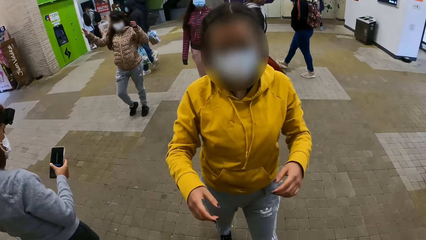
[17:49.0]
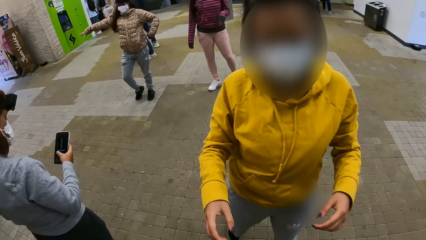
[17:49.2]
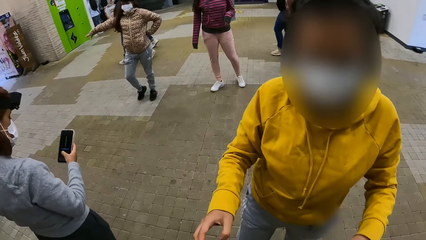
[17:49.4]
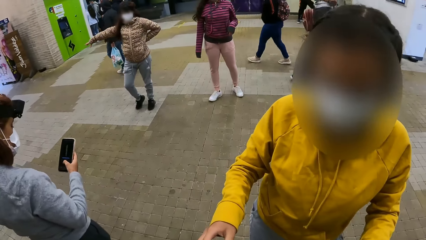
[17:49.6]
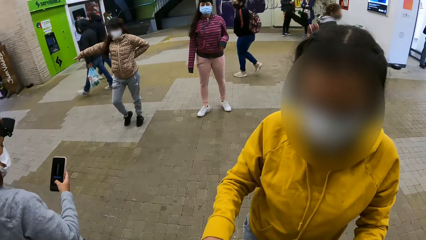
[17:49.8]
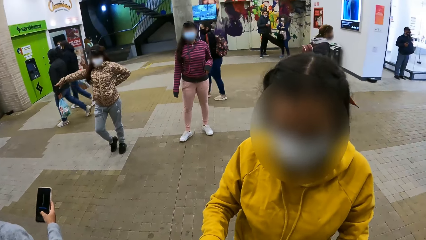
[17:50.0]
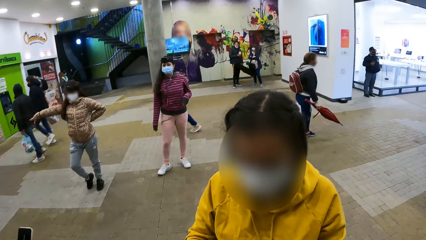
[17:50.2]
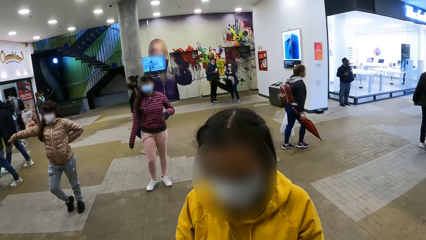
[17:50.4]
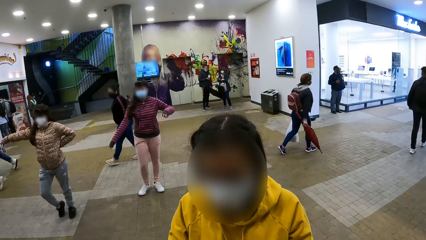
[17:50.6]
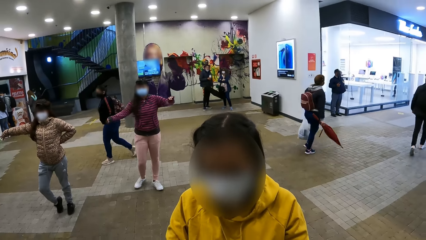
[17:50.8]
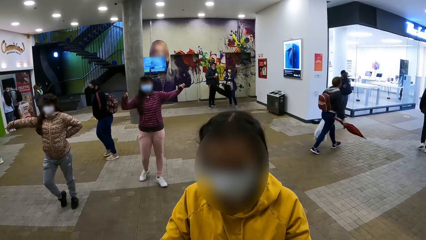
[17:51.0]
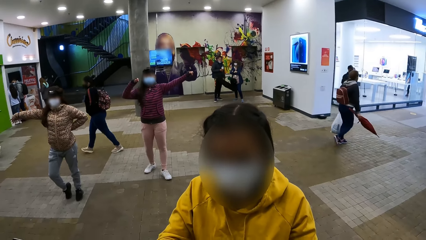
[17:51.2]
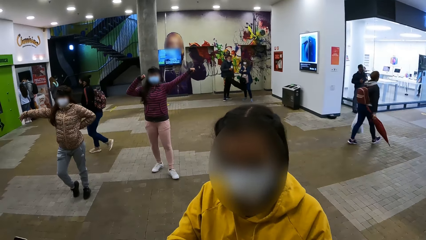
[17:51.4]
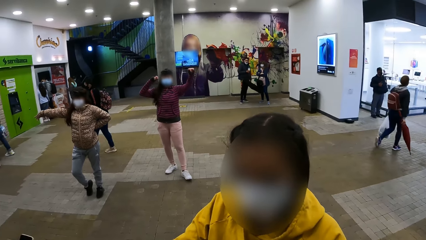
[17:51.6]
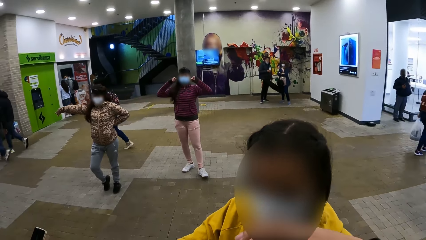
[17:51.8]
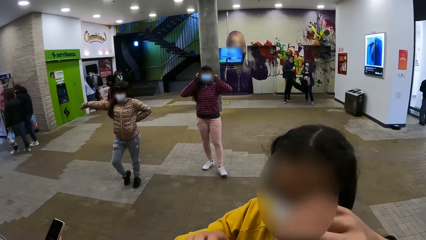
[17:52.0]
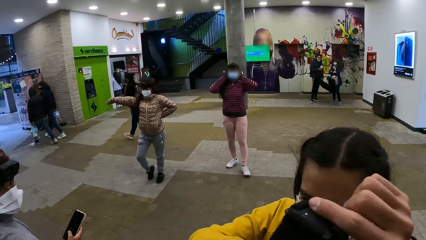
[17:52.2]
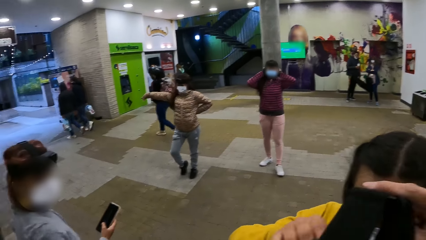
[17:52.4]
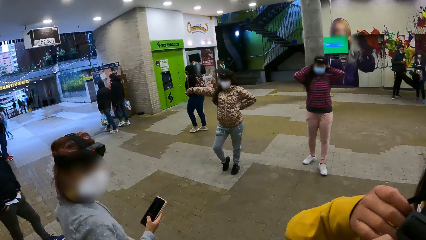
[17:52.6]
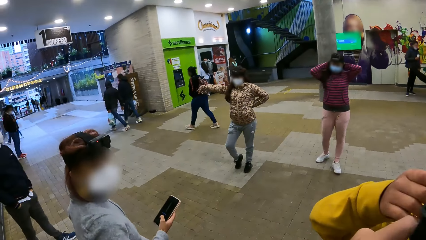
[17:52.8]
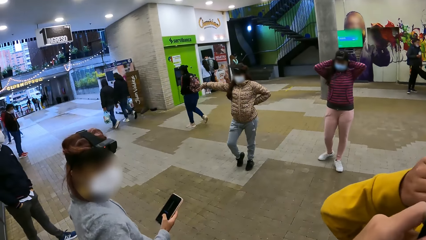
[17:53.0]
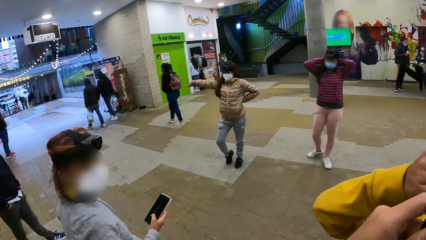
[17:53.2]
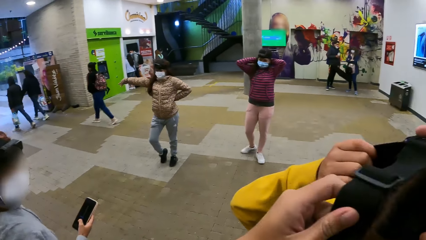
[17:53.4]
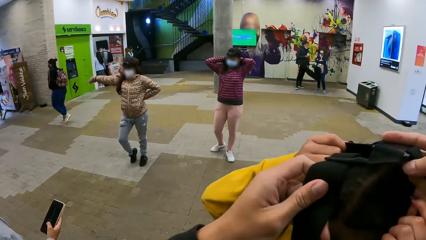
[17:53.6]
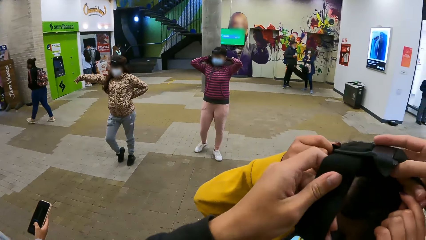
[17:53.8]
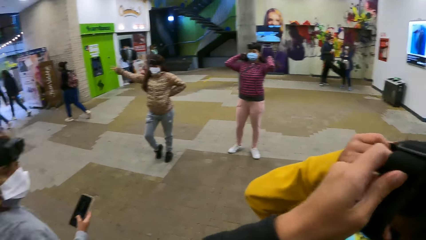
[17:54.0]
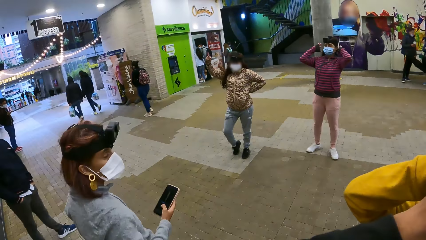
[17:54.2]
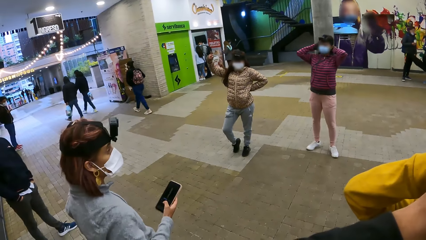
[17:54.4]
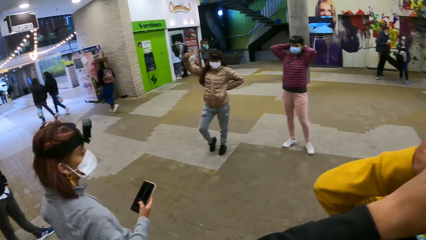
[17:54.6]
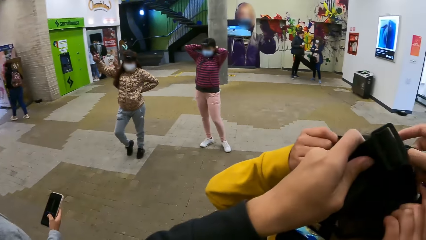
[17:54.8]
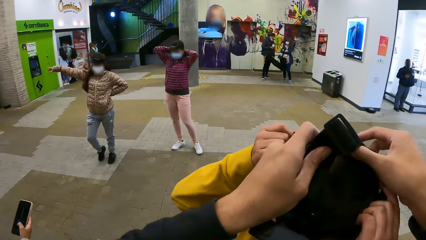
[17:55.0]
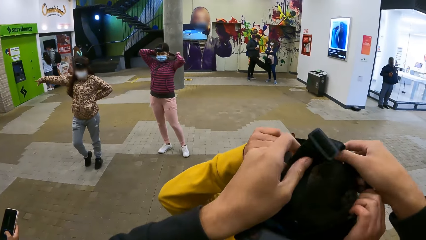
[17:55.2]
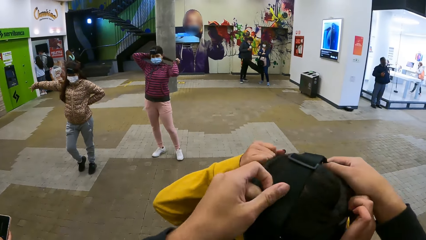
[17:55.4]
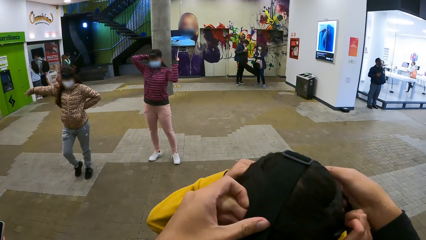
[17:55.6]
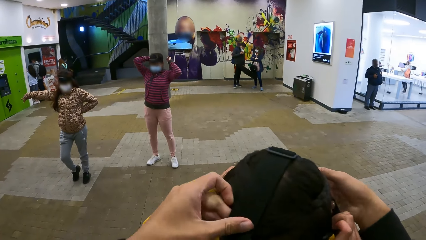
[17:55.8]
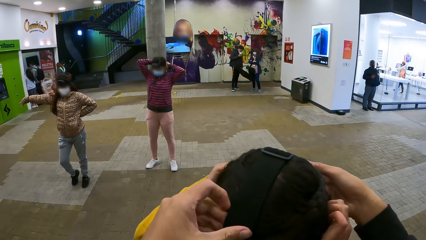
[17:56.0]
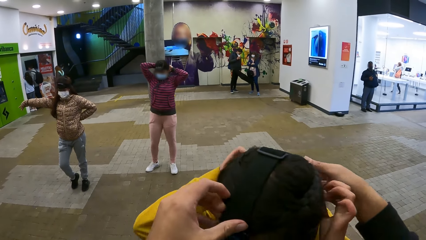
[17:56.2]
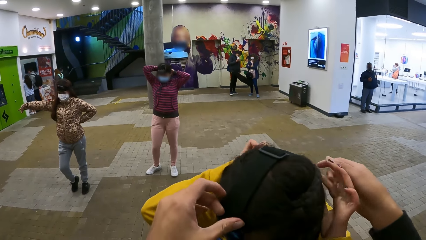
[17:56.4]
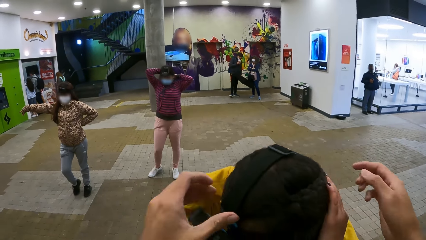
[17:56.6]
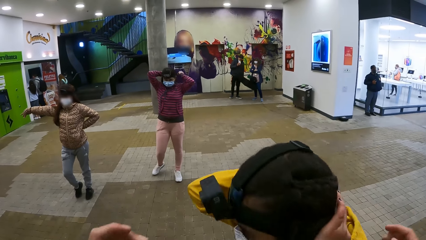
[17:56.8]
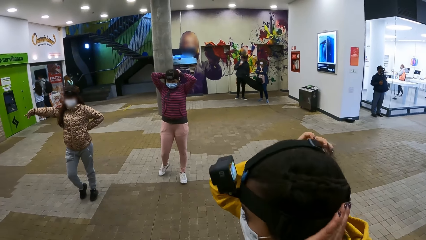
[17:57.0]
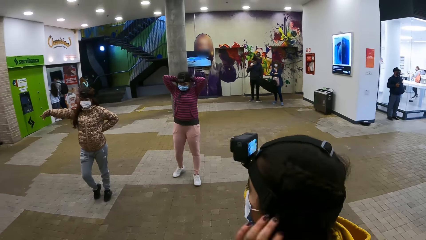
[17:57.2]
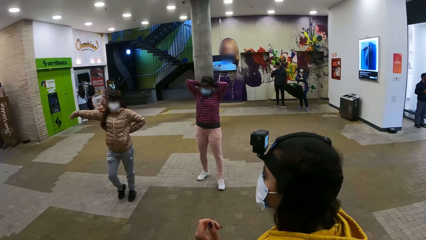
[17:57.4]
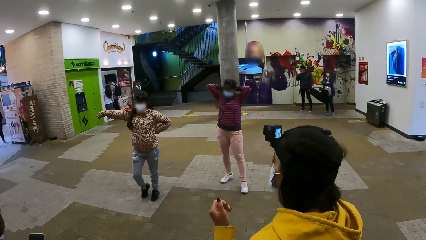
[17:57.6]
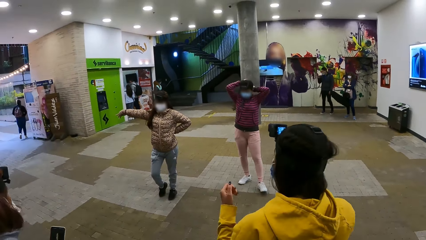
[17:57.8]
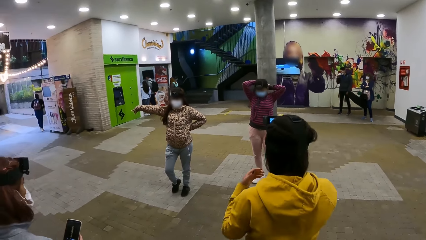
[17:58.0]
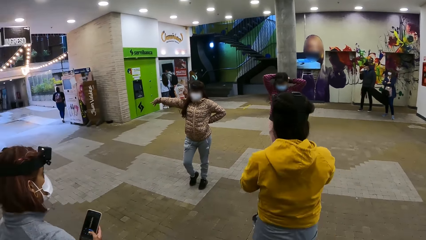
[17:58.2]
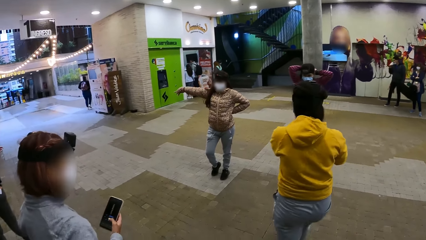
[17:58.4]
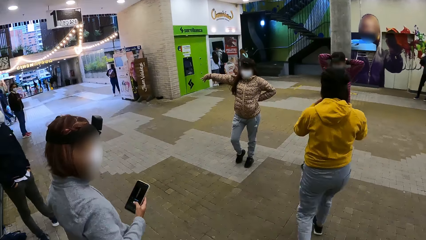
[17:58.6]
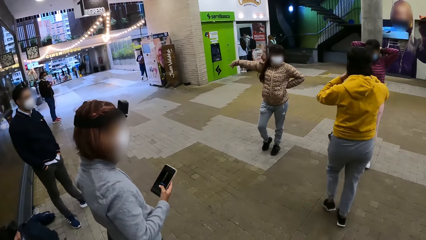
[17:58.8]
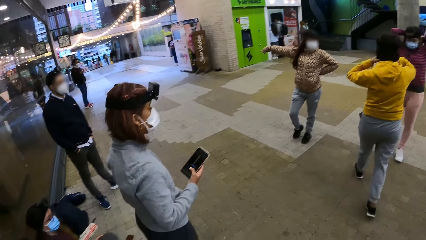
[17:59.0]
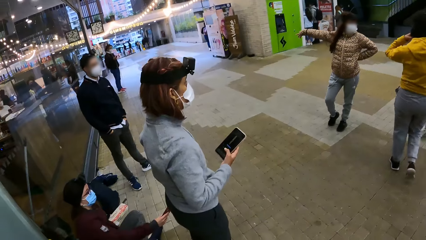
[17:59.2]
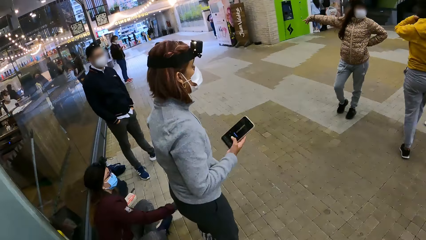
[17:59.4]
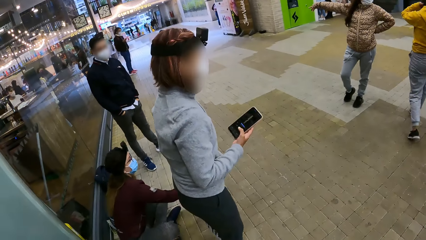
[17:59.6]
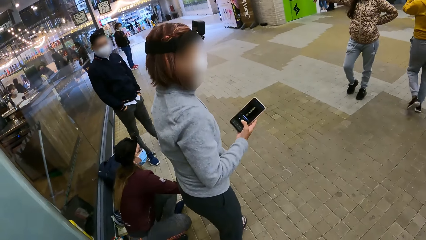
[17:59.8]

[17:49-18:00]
A person dialogues with the camera wearer. The camera wearer puts the camera on their head. They give the person the camera. The person talks with the camera wearer. The person walks on the floor. The camera wearer looks around.

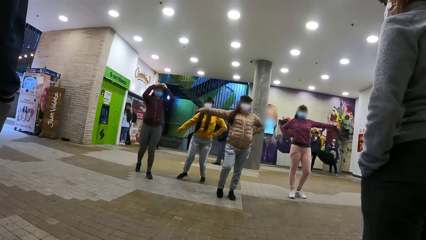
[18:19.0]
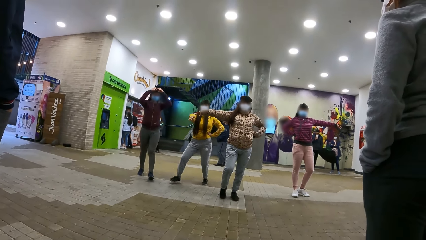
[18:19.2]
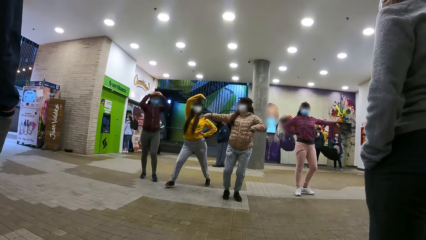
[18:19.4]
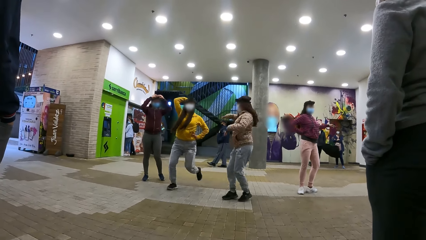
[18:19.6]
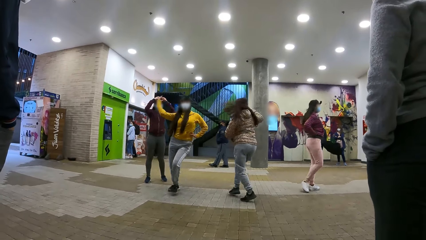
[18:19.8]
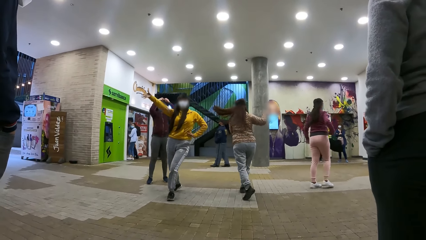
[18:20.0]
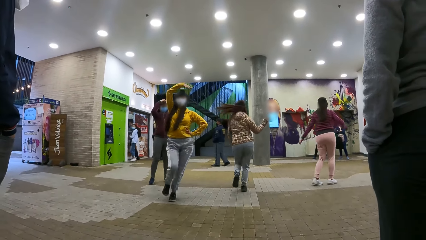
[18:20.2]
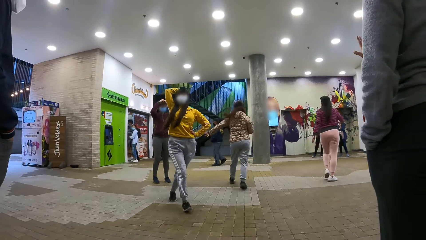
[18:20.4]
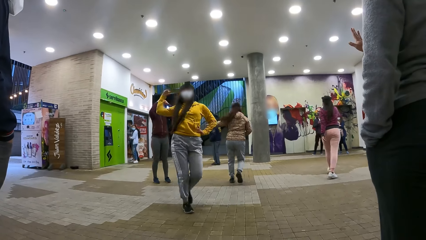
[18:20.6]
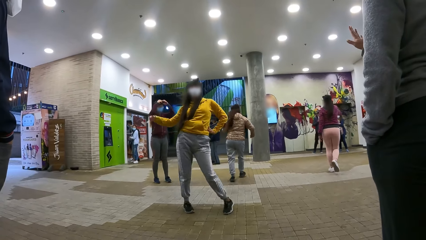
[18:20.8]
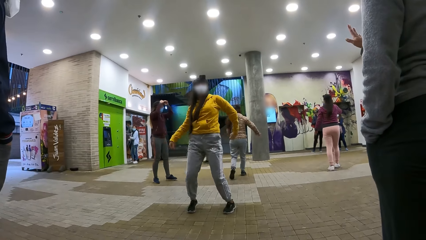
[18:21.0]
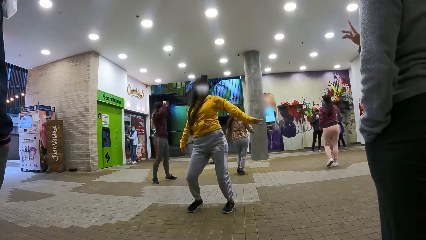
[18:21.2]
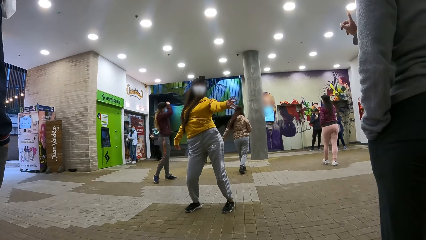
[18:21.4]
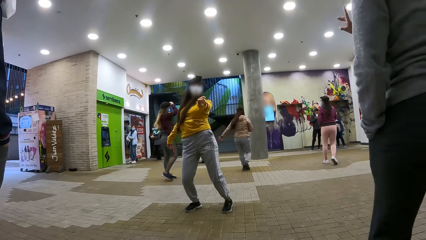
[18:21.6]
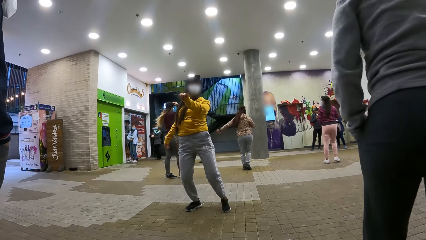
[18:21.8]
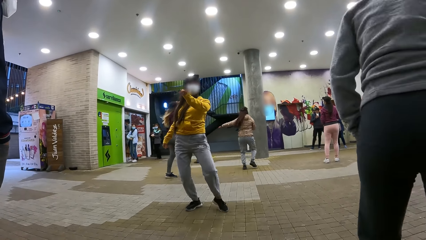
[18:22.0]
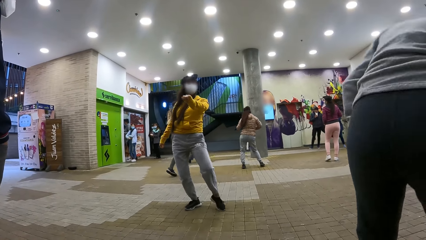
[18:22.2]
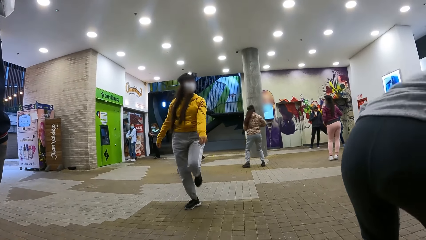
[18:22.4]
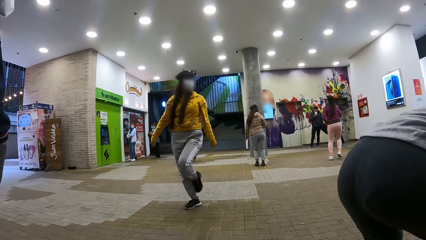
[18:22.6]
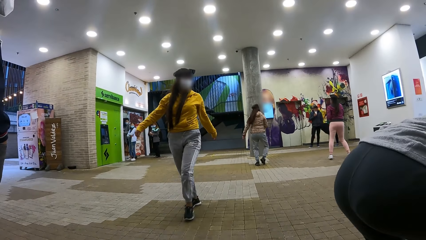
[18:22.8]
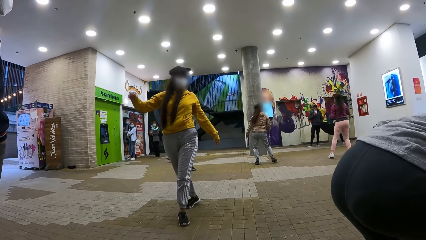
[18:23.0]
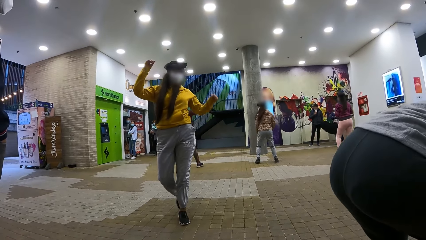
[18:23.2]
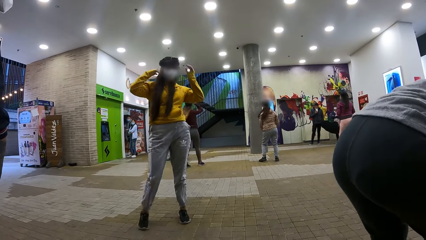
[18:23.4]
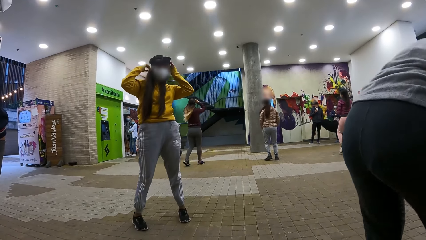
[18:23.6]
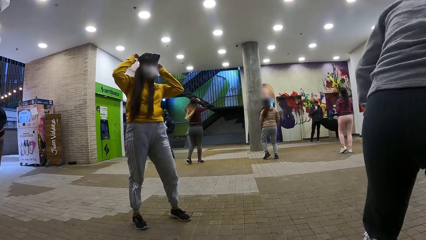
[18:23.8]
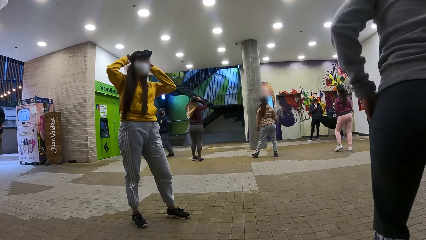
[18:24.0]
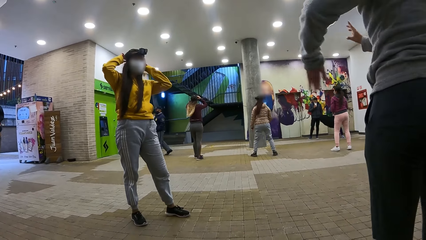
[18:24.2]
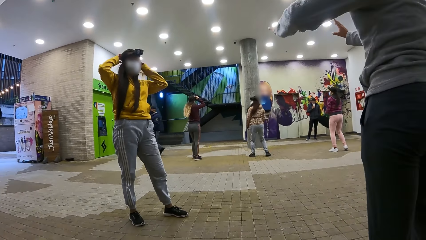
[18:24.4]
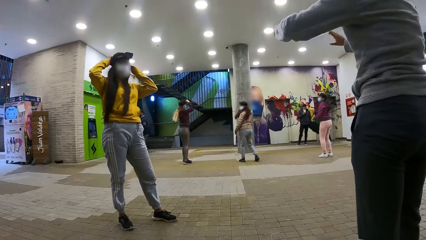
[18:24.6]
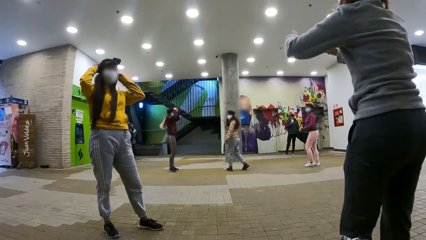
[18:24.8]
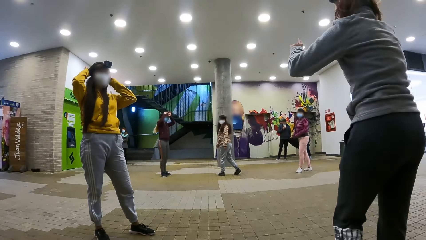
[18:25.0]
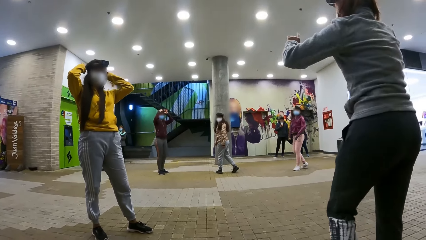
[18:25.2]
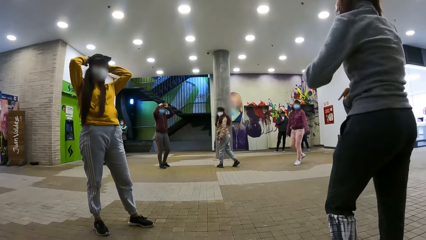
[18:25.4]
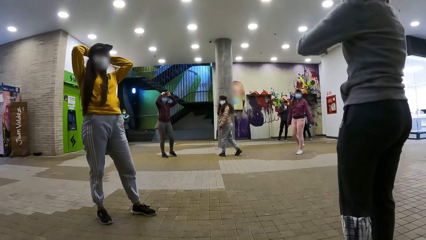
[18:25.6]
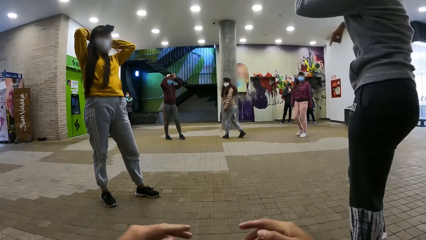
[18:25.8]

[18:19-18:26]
The camera wearer looks at the wall. A person dances on the floor.
